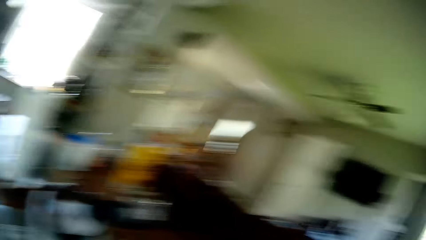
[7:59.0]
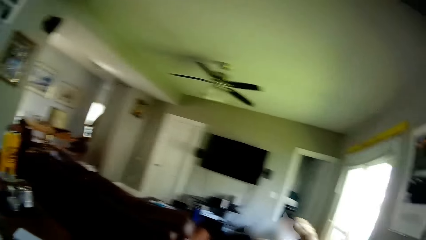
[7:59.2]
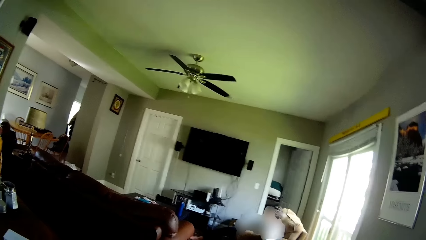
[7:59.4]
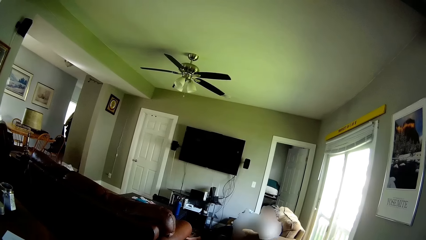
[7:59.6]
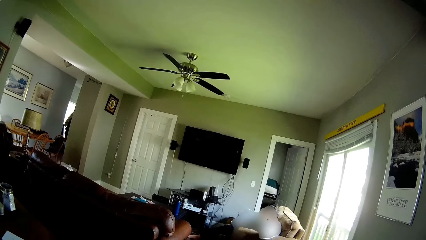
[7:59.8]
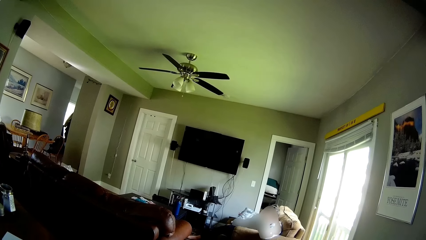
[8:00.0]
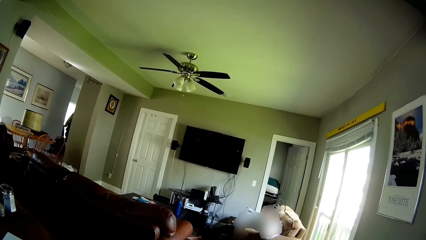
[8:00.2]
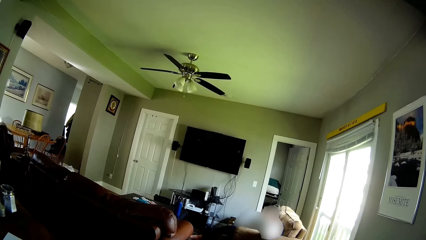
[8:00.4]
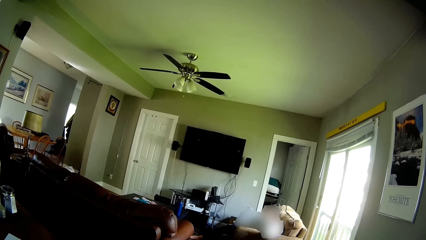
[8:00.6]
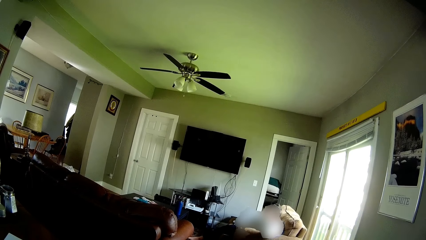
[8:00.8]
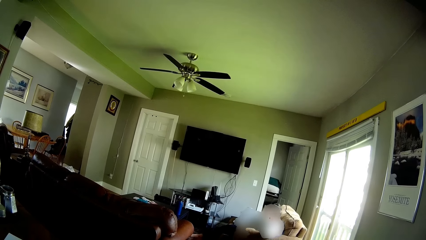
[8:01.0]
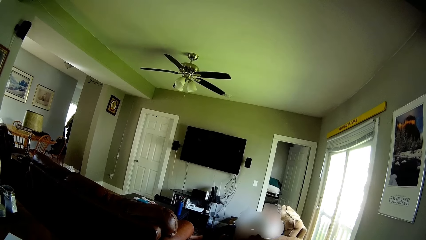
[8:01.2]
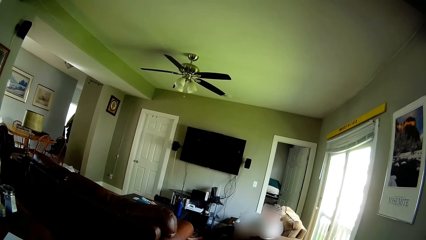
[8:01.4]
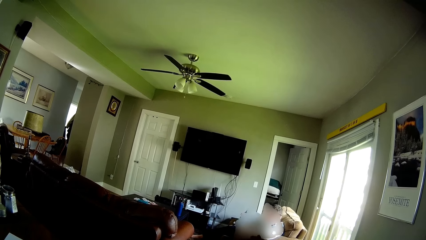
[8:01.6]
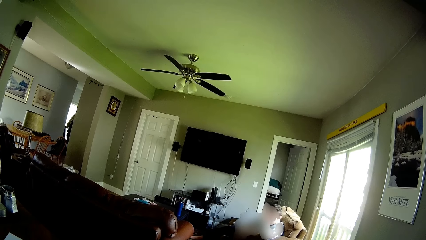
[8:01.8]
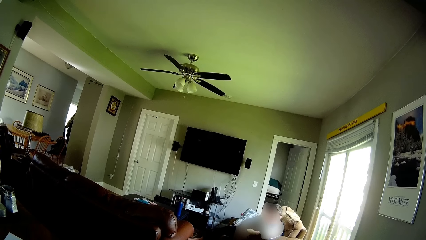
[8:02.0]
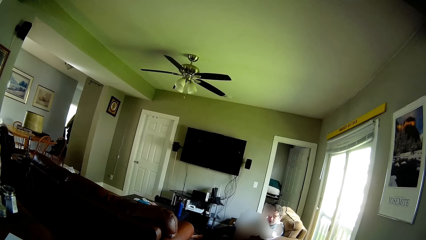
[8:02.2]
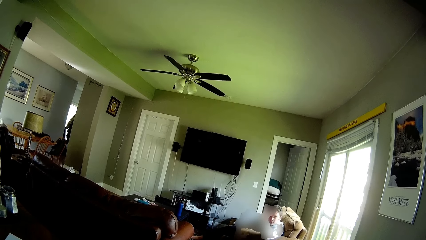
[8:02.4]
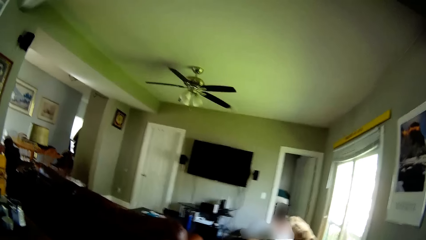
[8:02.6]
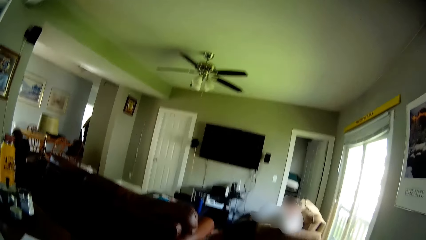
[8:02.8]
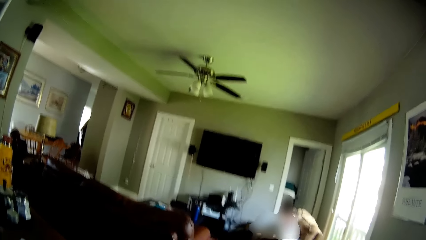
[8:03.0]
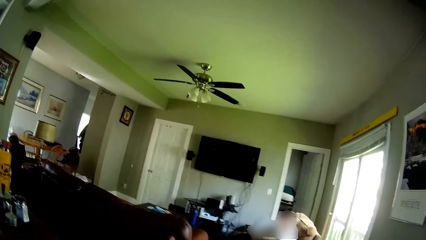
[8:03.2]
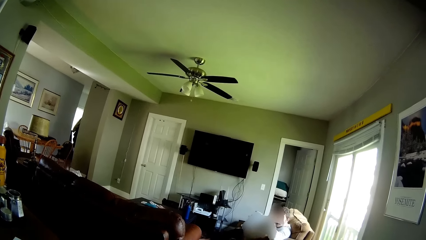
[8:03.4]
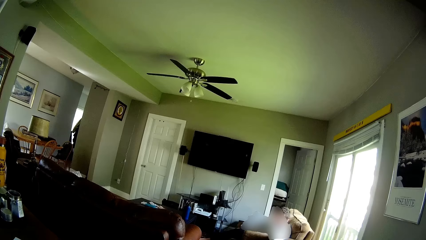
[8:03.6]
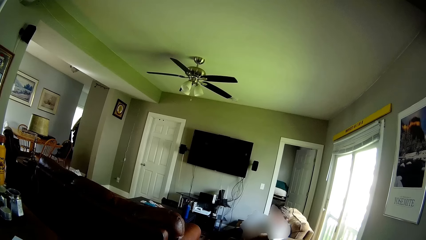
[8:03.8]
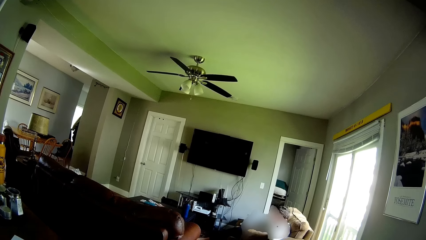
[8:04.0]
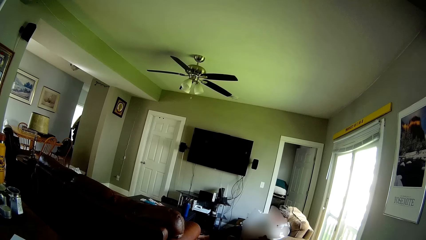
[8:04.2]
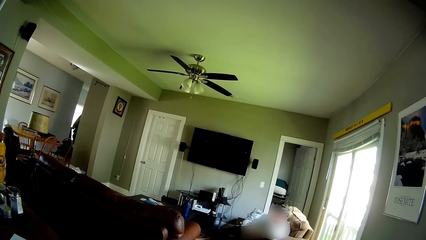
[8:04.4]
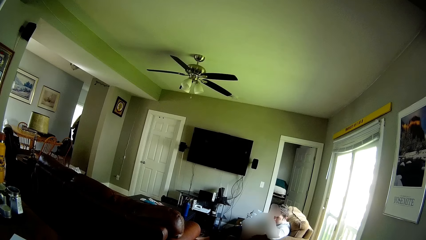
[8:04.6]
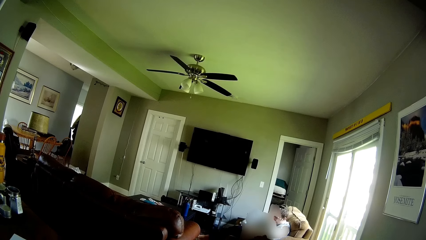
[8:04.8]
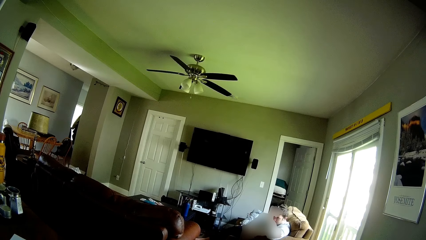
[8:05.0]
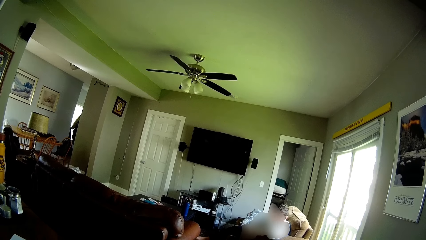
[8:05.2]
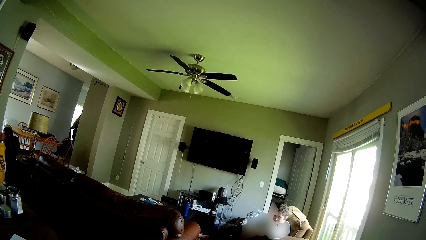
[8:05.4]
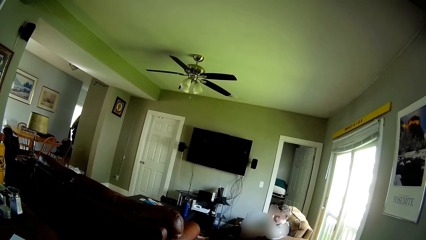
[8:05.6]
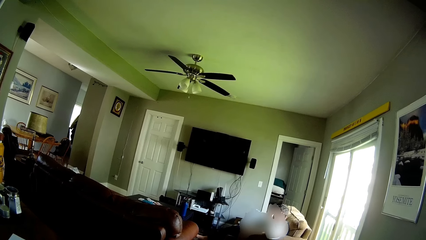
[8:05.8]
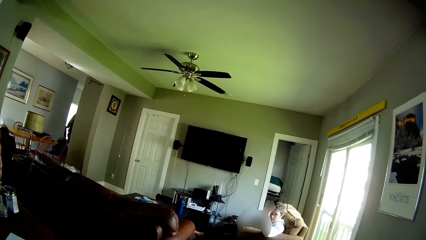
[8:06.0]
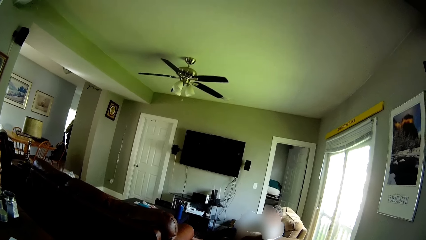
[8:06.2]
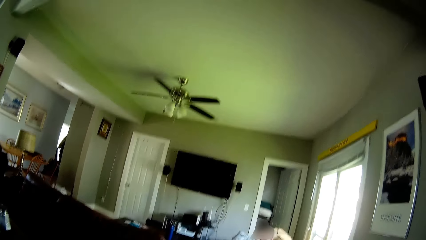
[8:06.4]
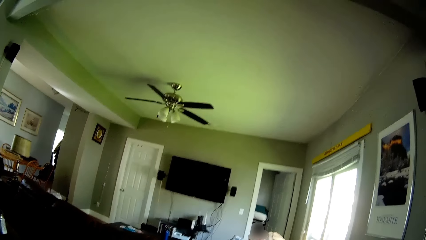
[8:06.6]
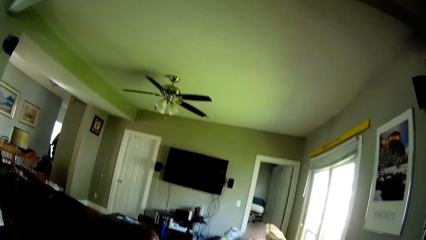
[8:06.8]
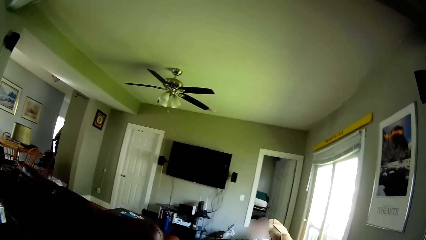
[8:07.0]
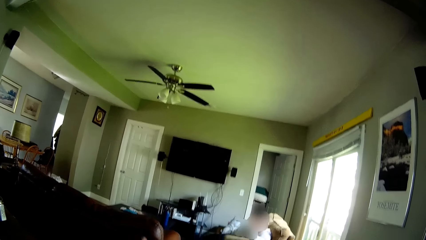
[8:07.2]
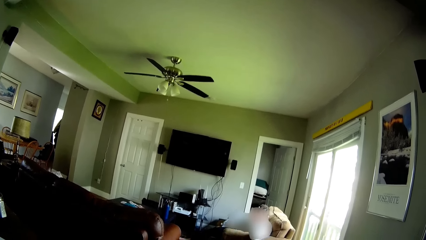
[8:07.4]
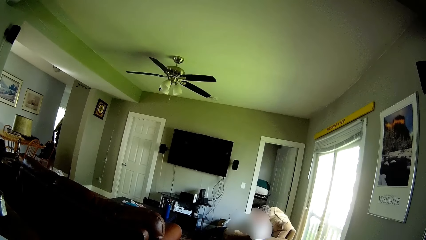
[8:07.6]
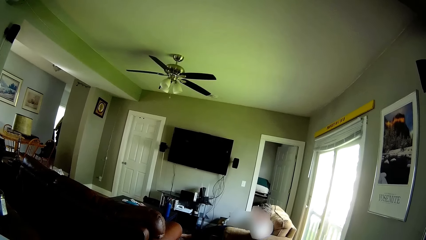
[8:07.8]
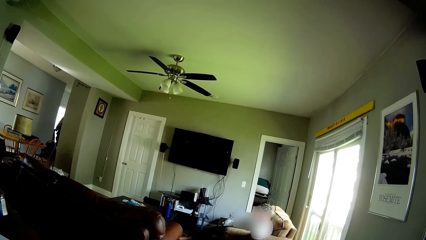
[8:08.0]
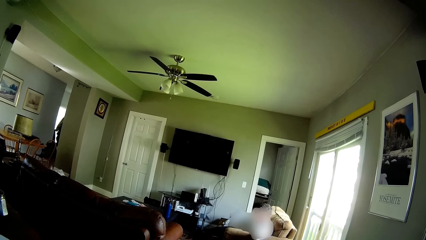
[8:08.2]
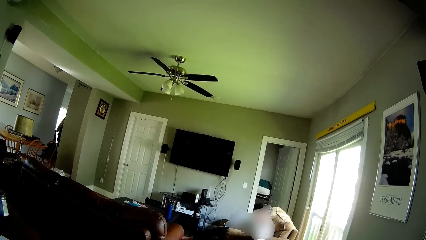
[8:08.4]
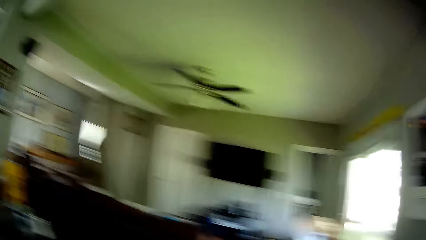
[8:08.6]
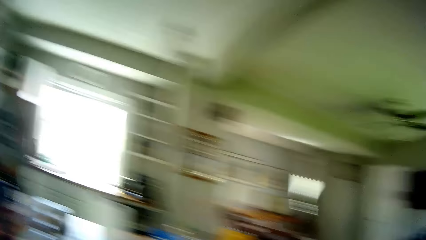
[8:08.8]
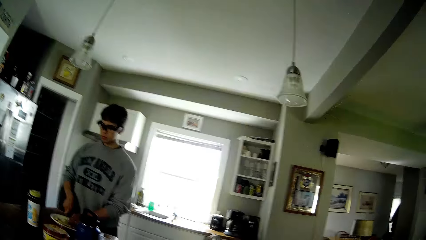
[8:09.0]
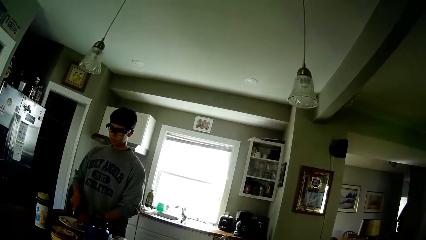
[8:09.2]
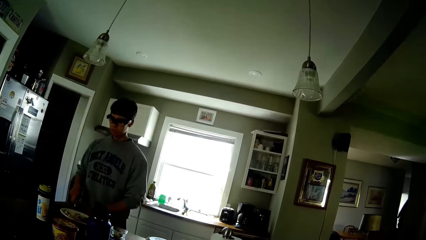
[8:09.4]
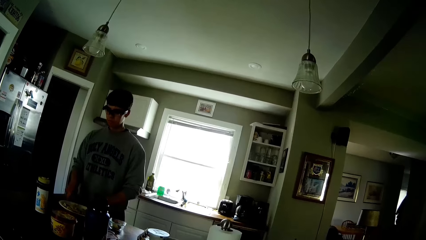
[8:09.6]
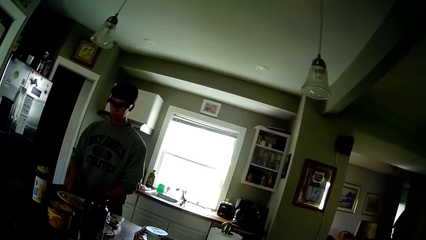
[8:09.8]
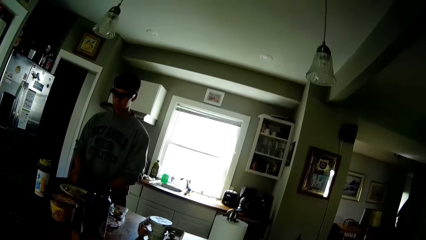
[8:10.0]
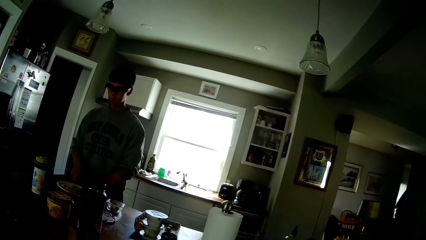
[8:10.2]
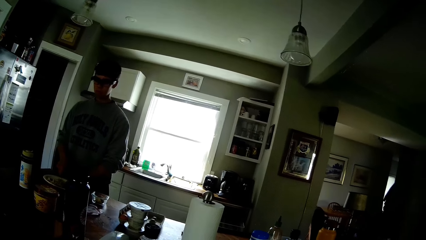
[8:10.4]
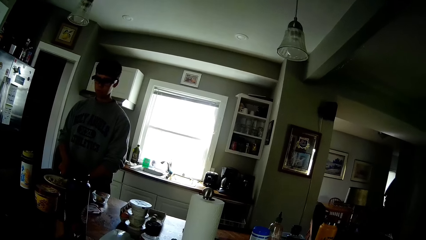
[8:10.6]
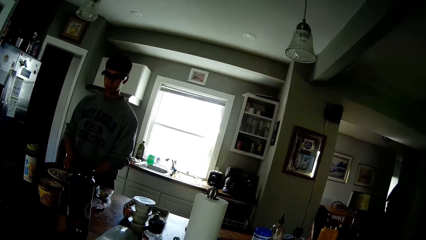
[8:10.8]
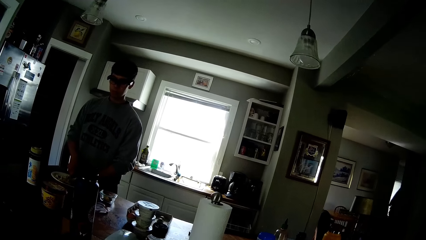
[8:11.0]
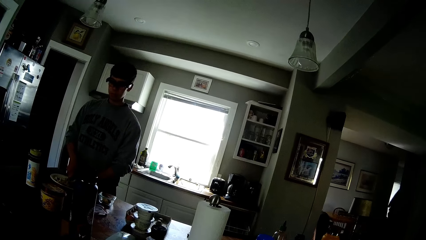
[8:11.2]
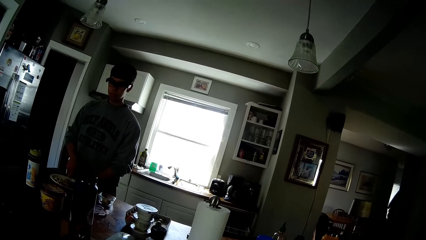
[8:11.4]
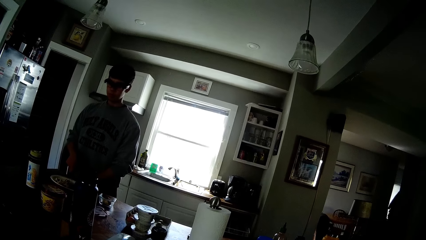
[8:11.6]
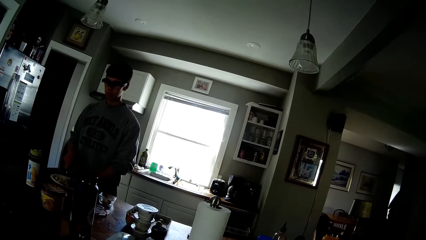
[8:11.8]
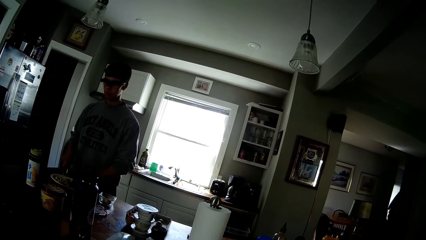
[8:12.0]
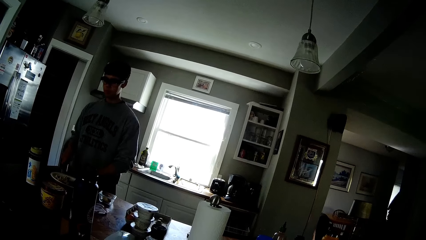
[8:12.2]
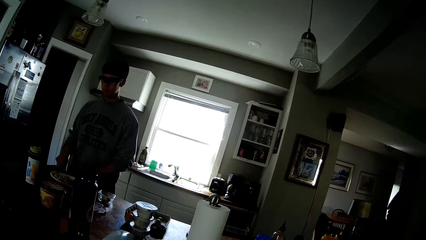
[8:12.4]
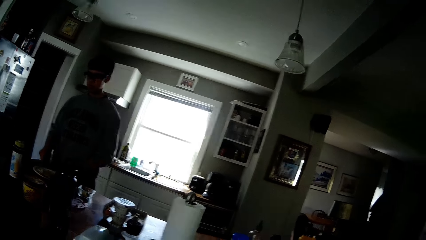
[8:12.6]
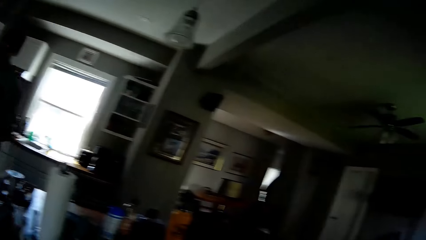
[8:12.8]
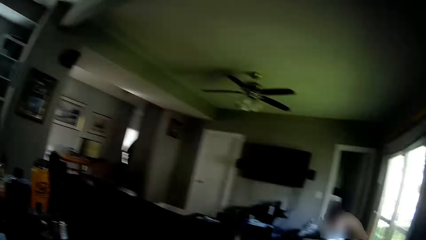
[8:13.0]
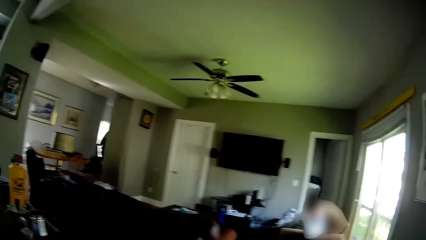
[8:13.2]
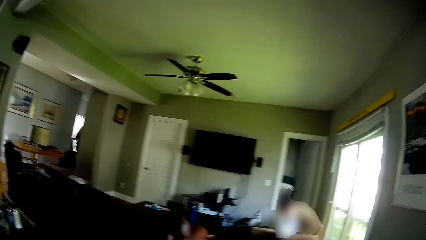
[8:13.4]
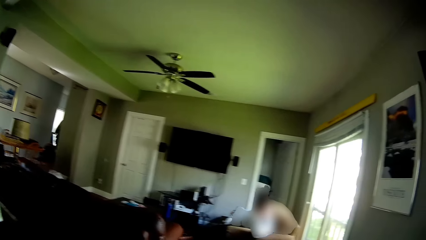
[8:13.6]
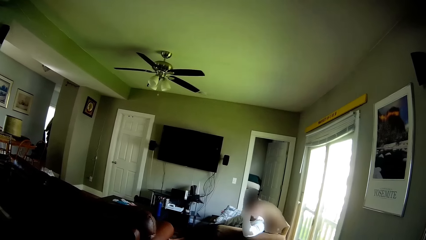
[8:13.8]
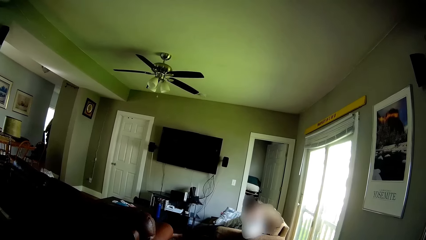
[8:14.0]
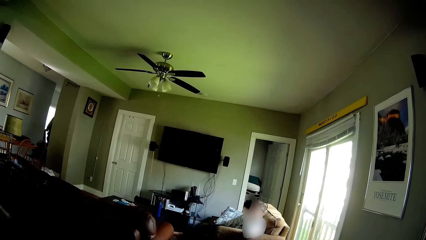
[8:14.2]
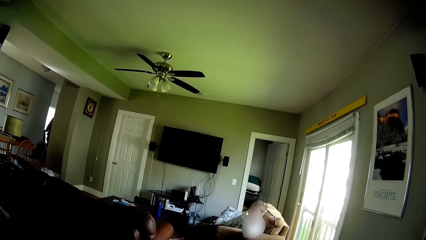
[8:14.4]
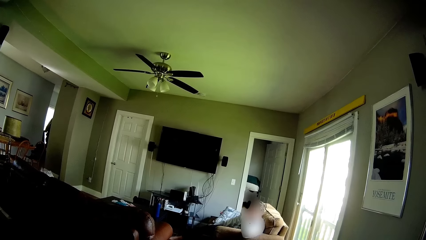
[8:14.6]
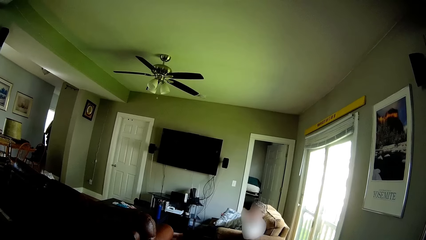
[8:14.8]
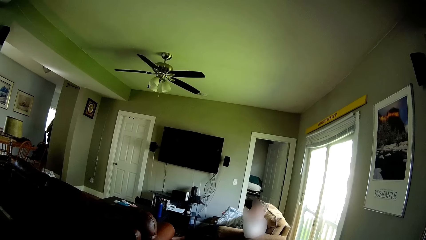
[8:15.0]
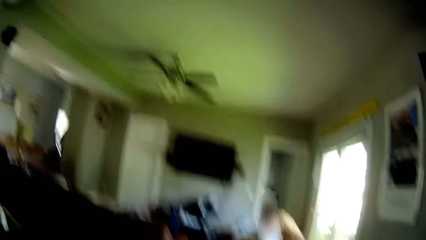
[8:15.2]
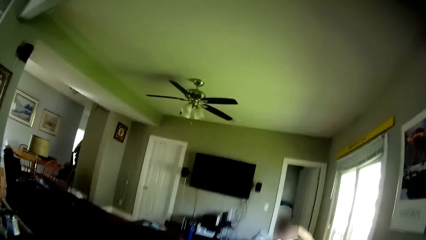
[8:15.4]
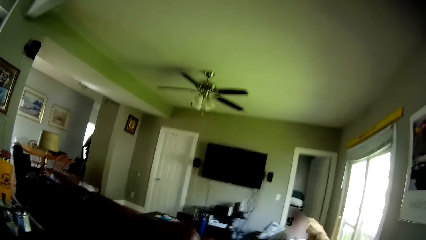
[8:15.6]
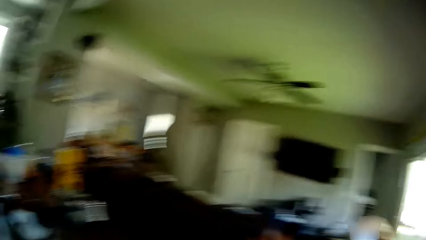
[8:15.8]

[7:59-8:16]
The camera wearer talks to a man in the house. Another man chops some garlic on the plate with a knife in his right hand. A third man peels something.
